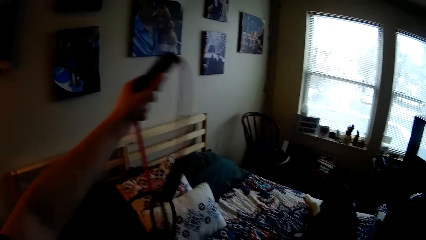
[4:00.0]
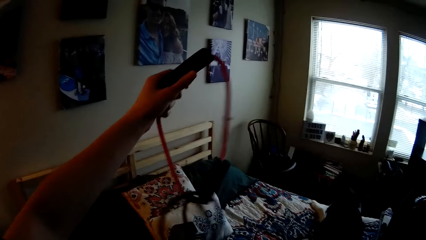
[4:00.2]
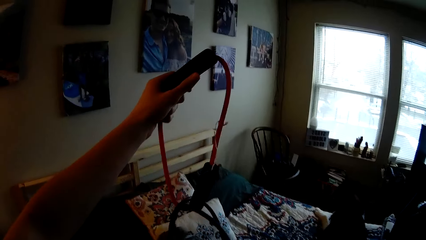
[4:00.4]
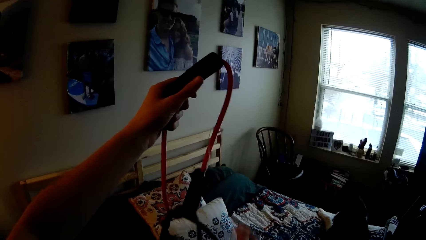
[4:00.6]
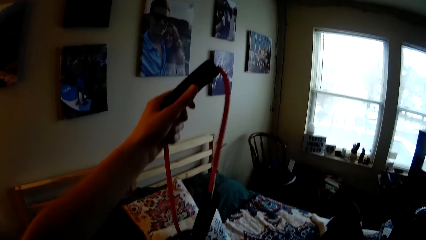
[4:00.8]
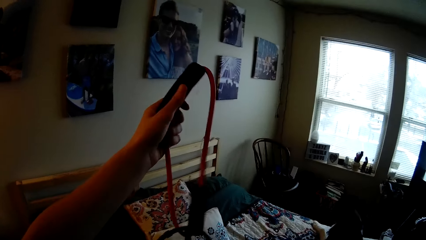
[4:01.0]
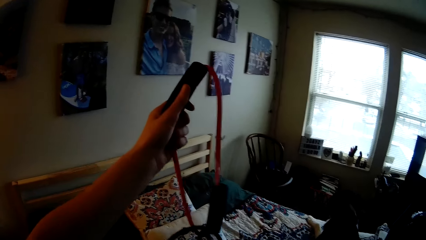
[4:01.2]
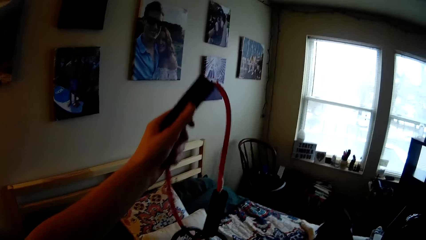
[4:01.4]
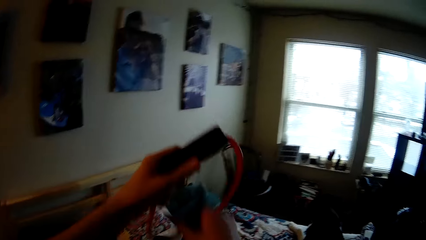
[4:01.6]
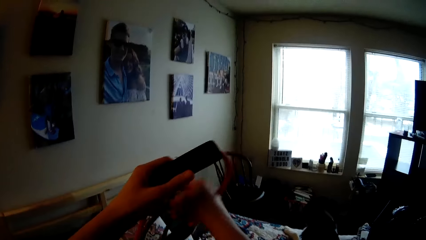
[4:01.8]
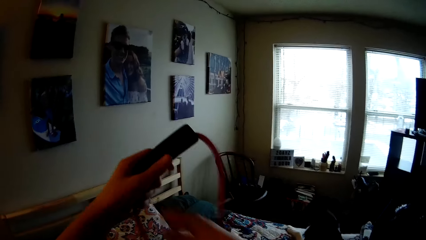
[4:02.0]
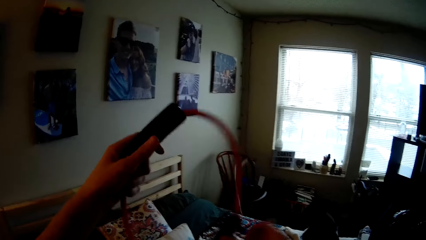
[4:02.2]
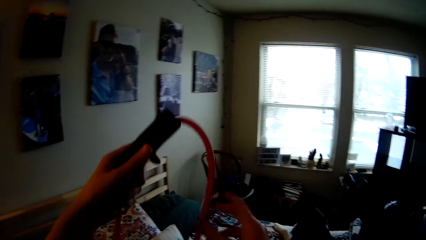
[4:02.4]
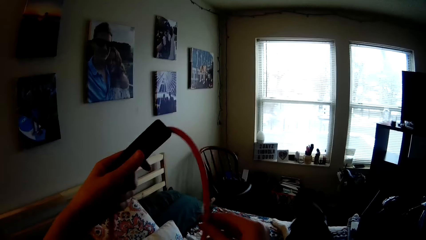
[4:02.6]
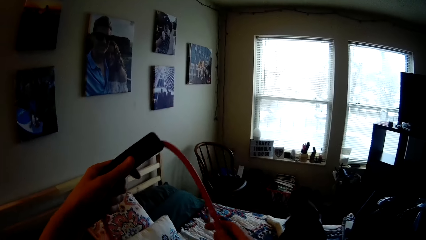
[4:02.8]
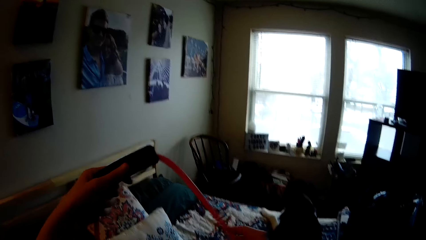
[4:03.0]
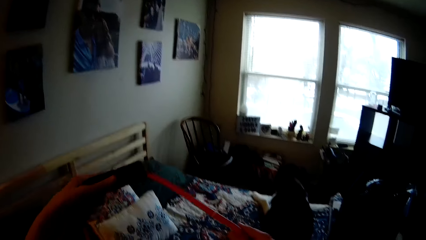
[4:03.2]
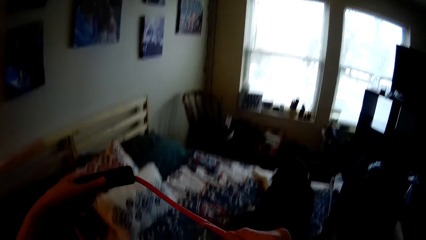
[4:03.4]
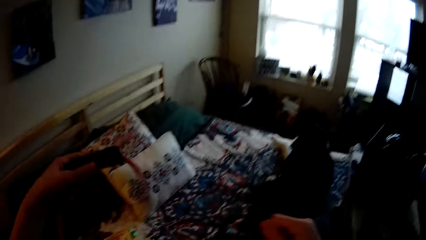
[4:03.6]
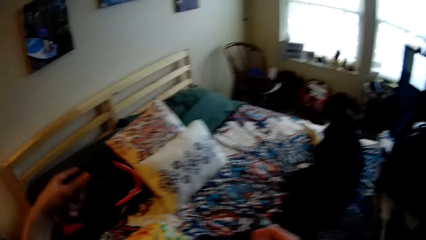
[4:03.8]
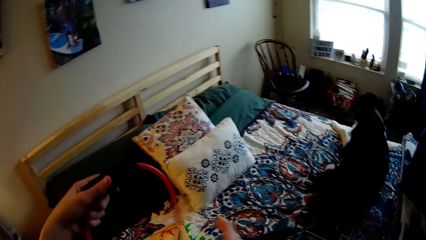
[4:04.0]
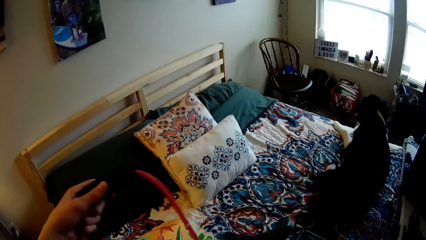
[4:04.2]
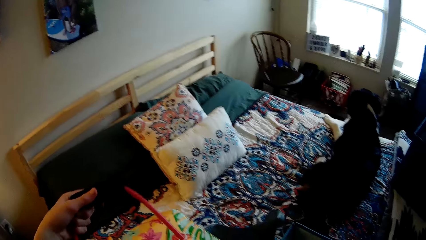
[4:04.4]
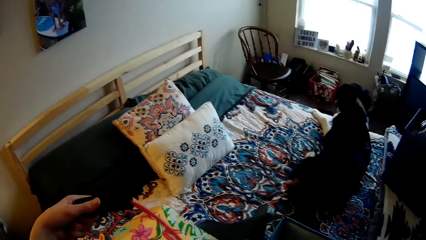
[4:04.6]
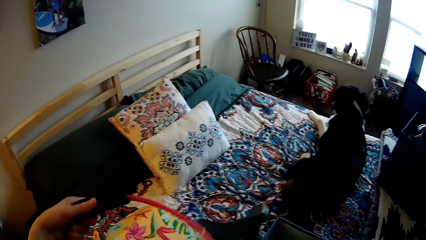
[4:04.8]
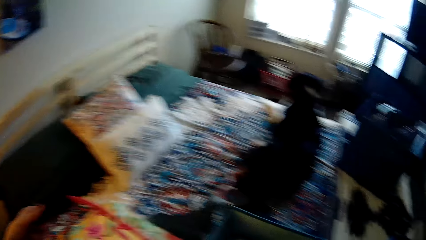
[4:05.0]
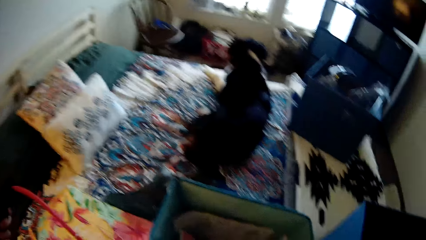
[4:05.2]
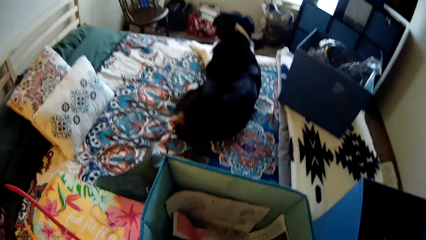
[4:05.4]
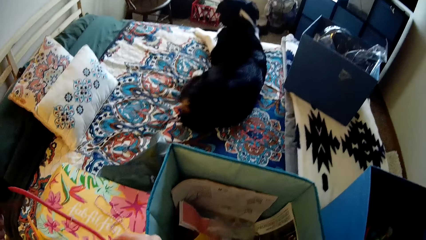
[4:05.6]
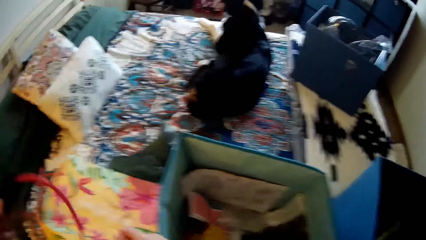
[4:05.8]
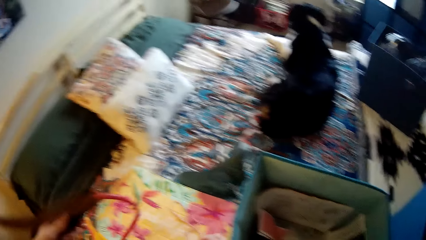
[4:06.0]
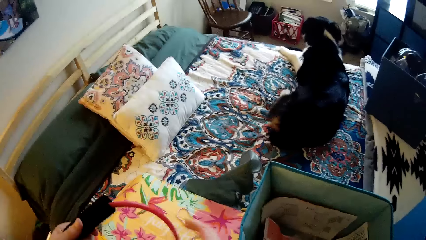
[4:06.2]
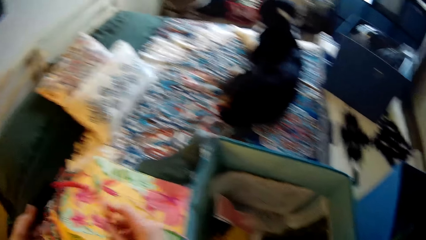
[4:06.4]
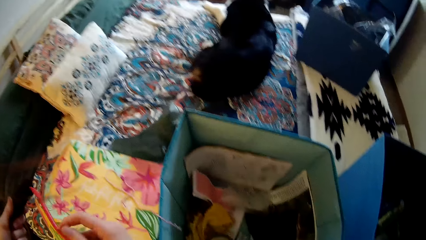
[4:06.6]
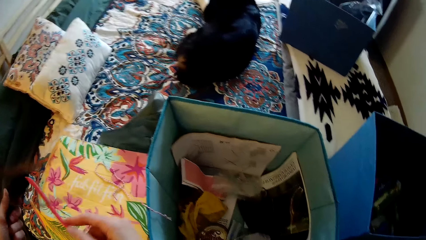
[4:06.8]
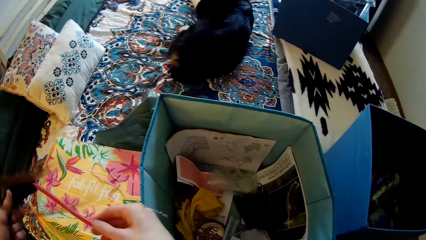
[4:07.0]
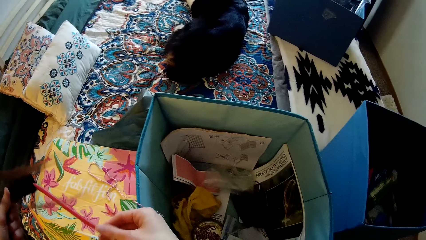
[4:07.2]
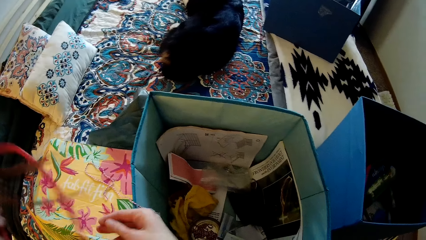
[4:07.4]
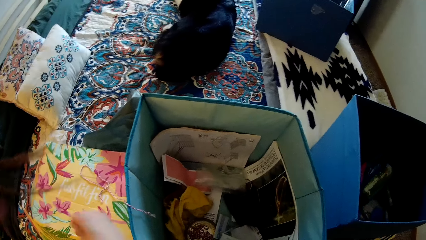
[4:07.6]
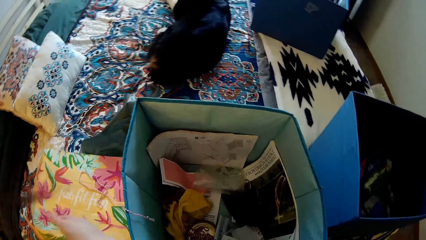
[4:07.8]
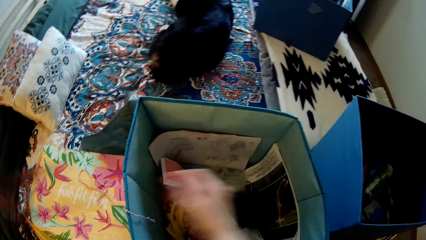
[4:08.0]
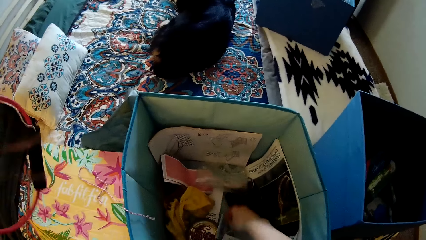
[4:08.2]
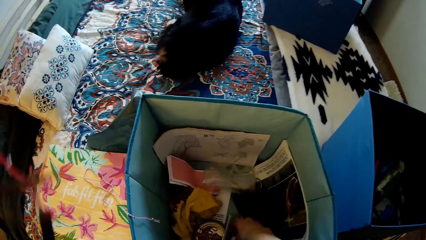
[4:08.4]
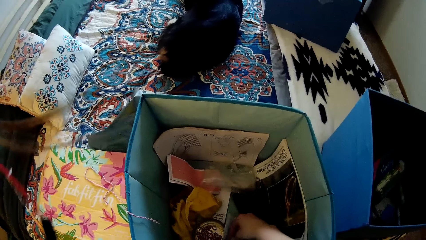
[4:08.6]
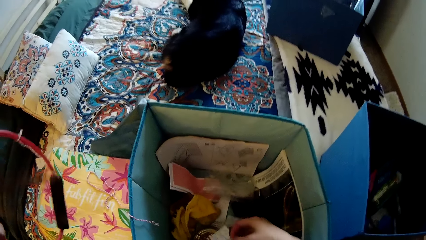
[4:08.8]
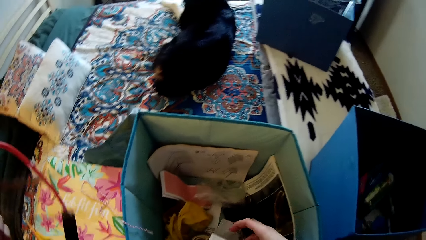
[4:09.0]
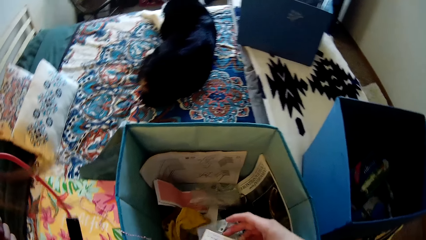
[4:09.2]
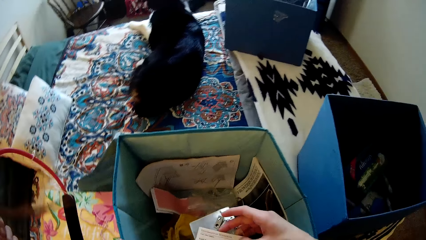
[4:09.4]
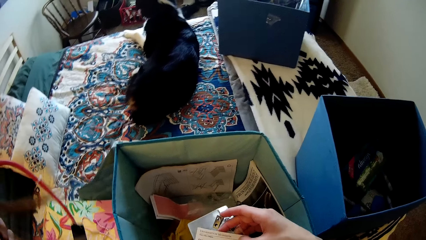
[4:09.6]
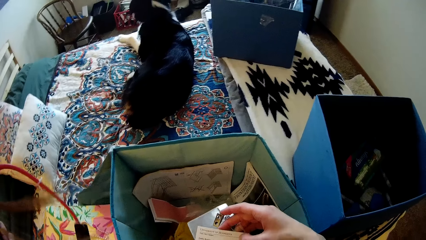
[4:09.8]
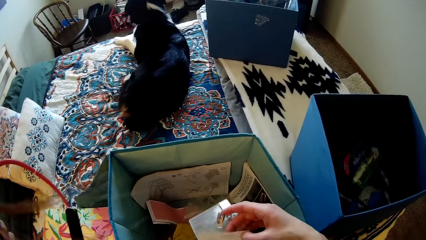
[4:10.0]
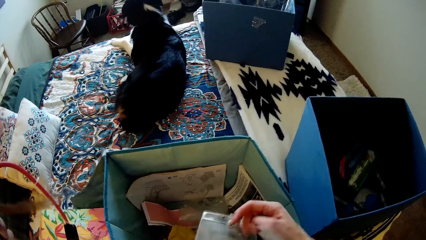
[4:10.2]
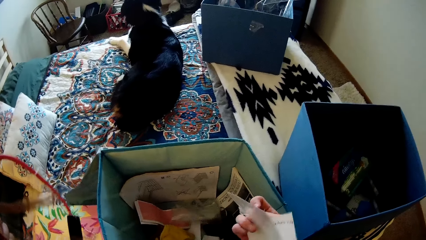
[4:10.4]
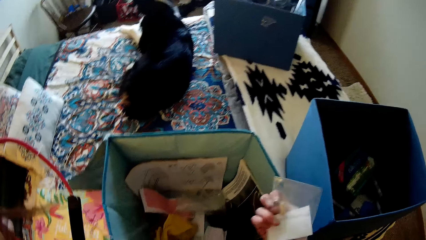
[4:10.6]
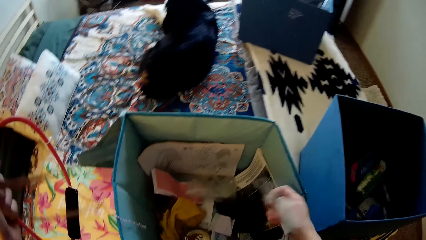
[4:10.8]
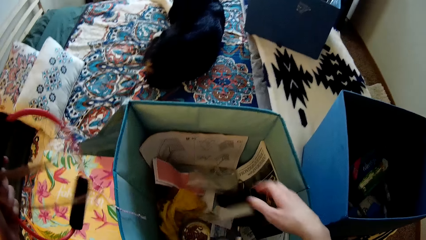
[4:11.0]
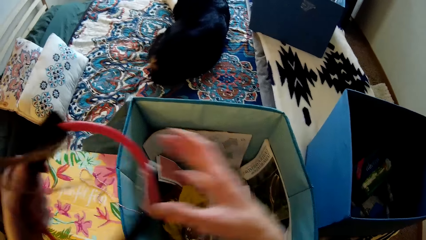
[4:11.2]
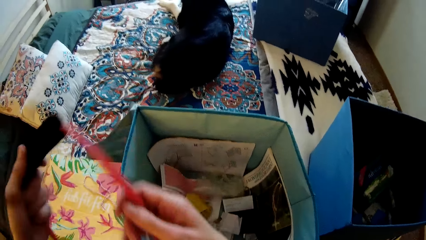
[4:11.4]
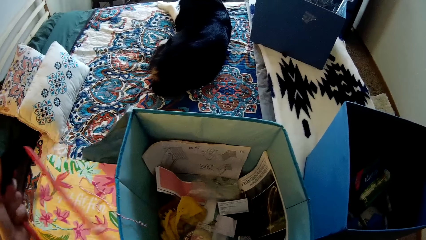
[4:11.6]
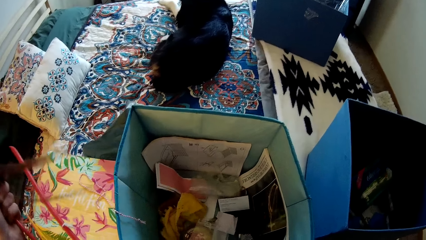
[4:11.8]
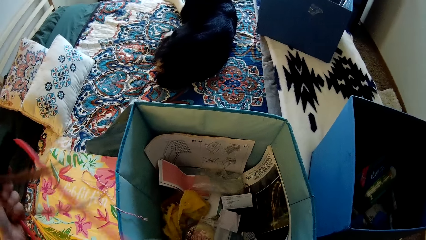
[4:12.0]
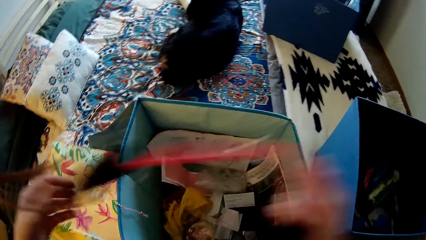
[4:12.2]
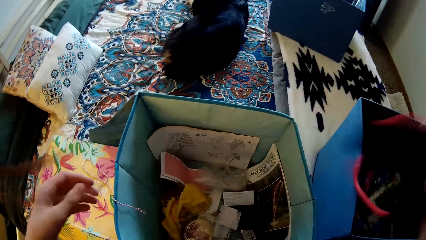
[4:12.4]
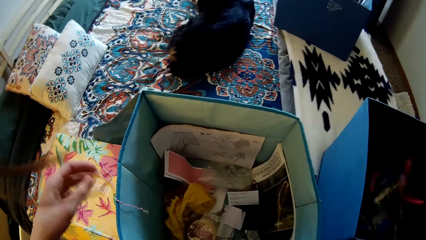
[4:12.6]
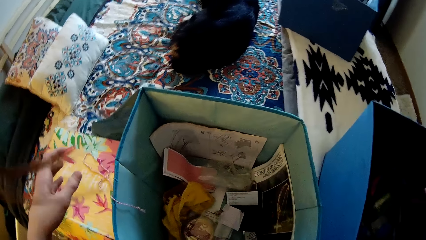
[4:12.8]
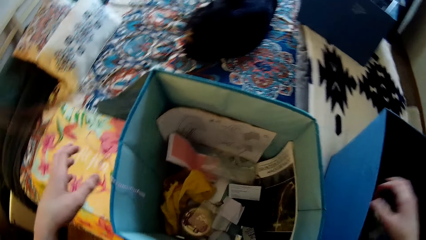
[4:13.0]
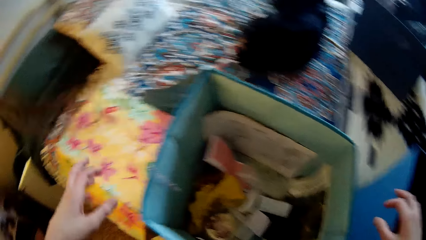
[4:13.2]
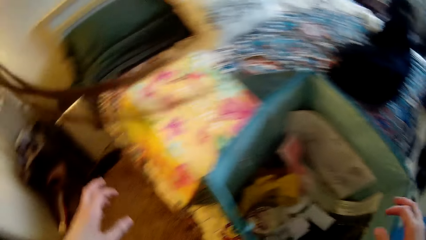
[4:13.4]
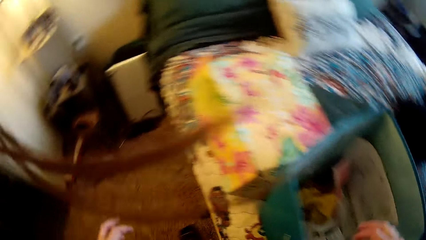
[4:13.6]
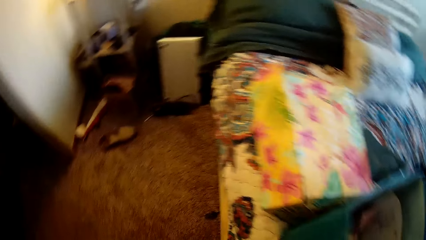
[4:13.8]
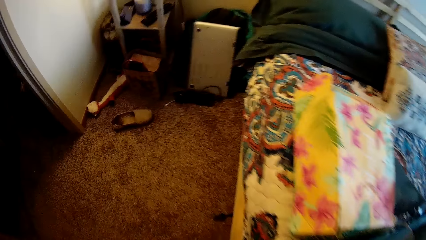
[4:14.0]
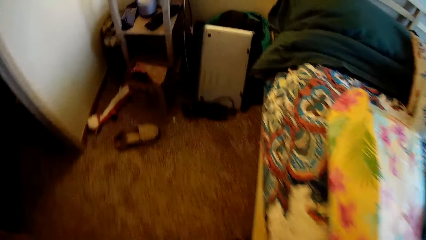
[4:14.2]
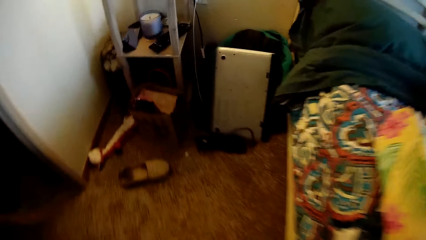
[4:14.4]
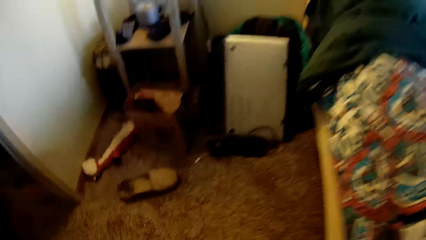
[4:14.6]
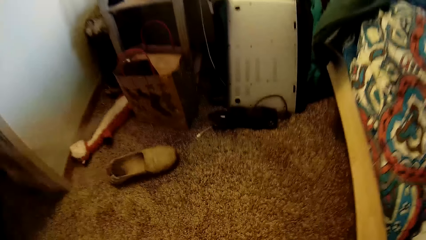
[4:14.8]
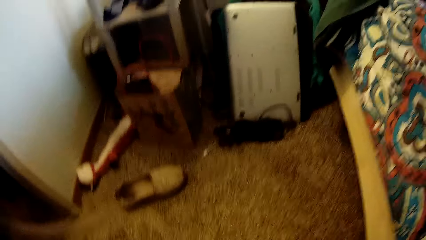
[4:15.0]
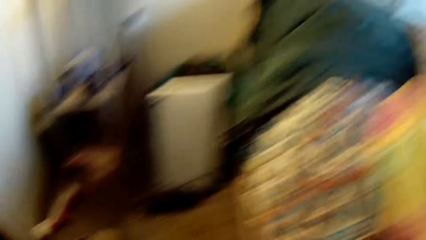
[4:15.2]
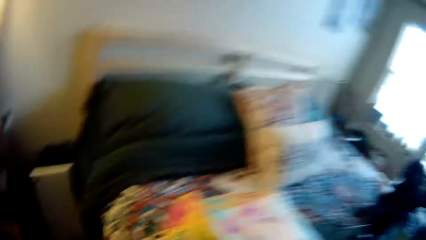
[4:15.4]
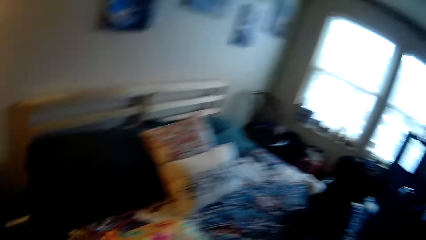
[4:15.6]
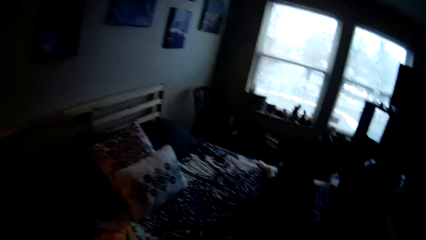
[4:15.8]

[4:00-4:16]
The camera wearer lifts up something. He picks up an ID card holder with his right hand. He throws the ID card holder in the bag with his right hand. He throws the cable in the drawer with his right hand.
